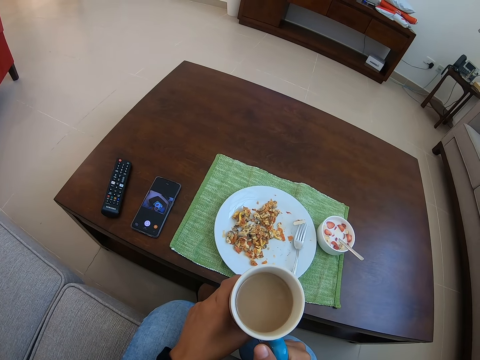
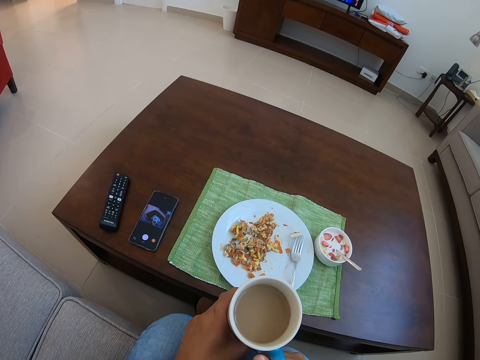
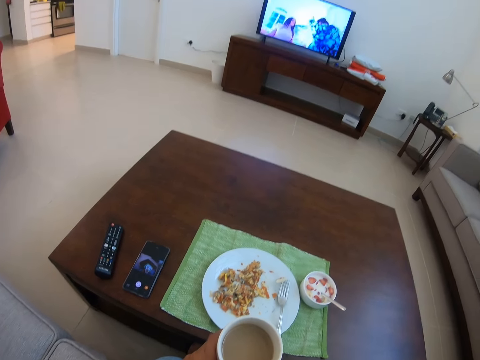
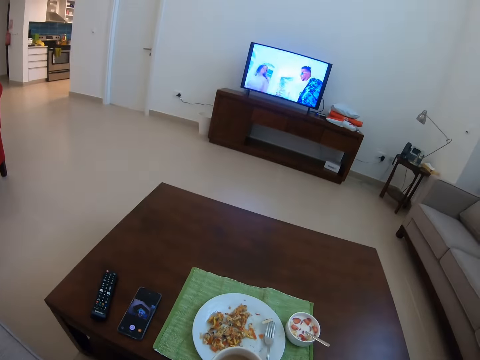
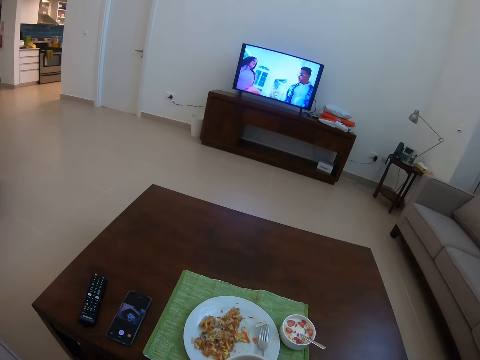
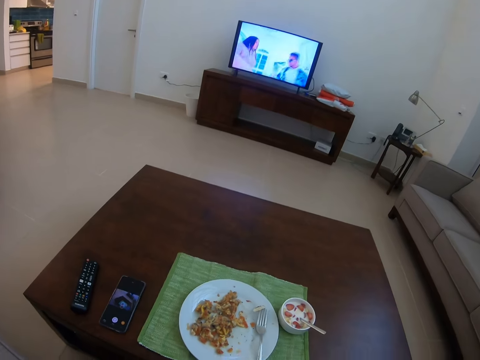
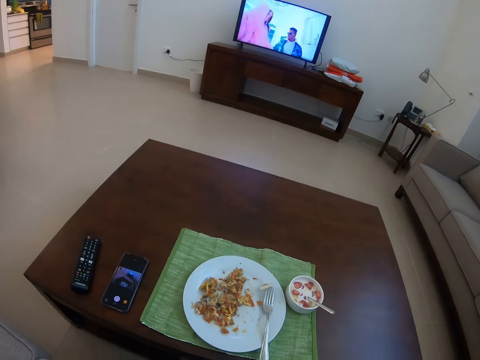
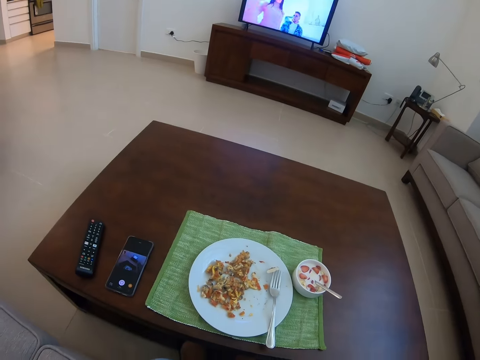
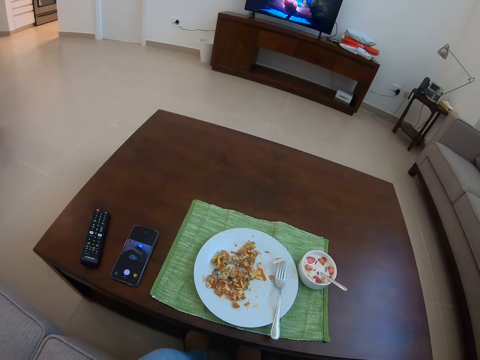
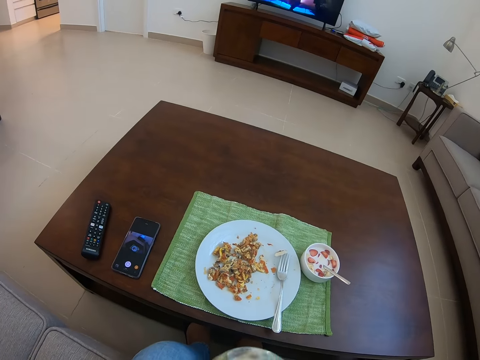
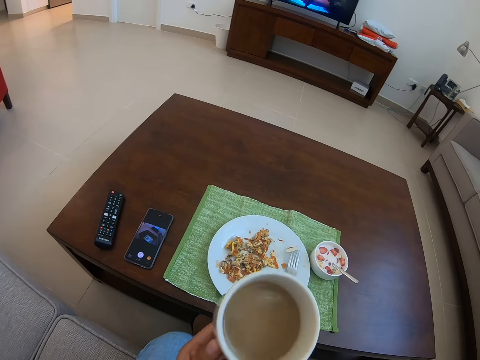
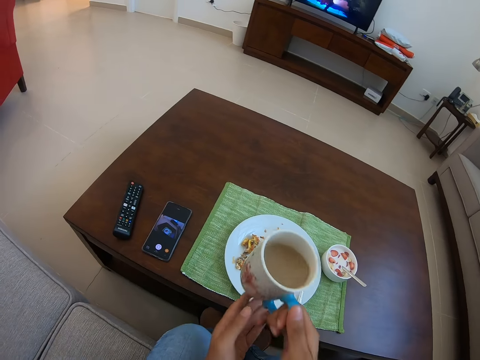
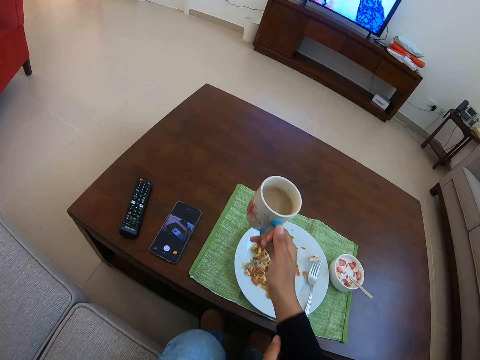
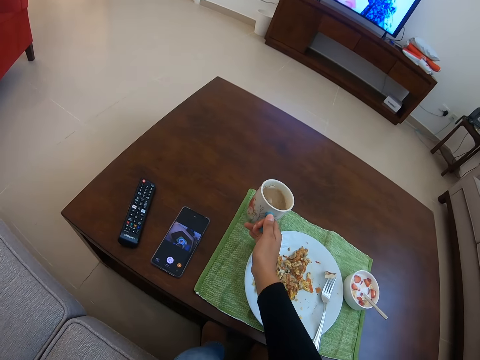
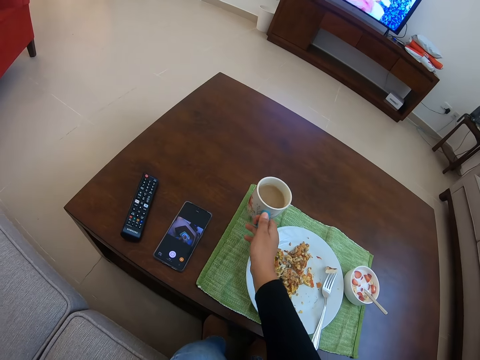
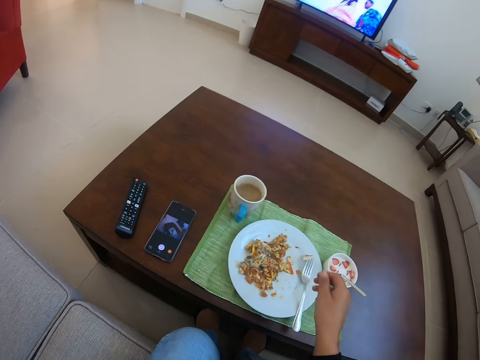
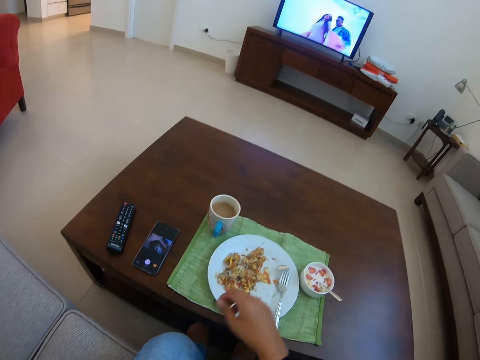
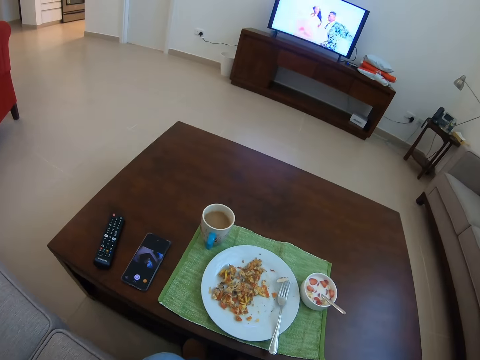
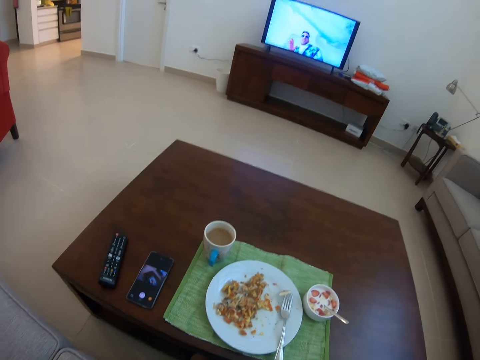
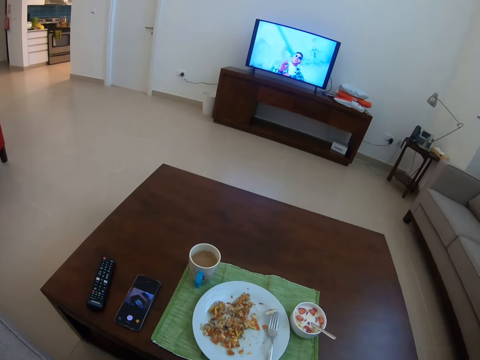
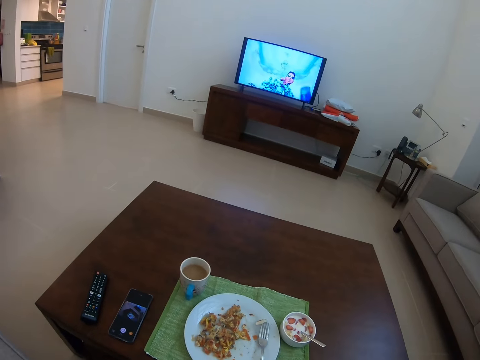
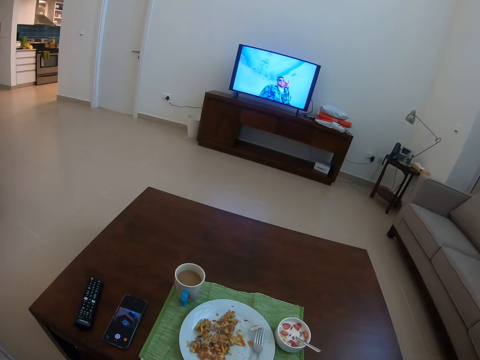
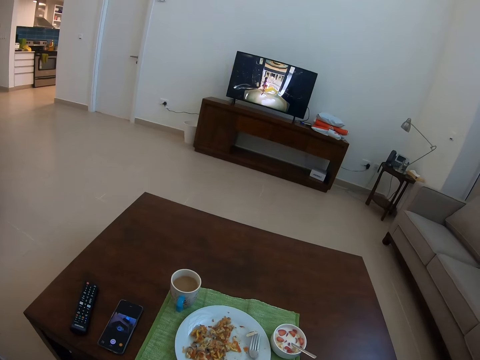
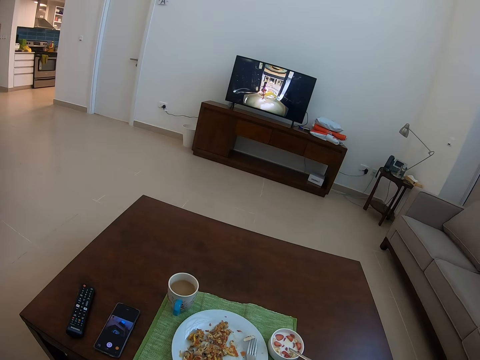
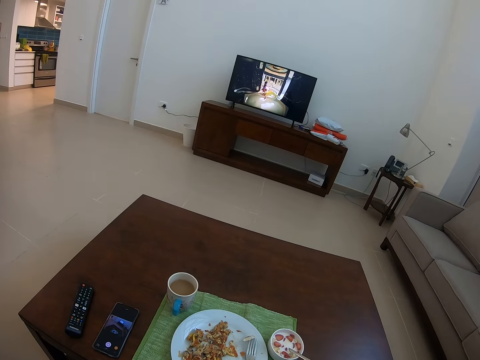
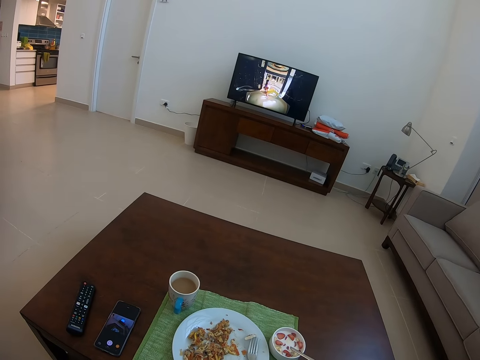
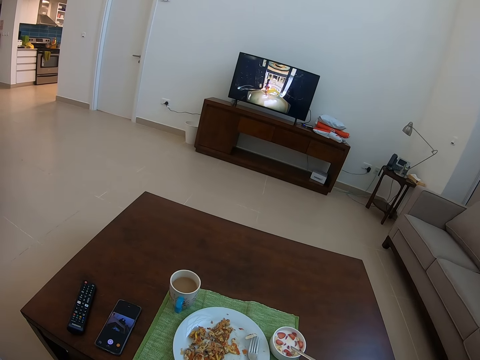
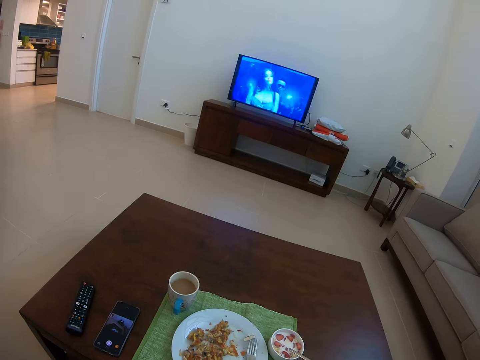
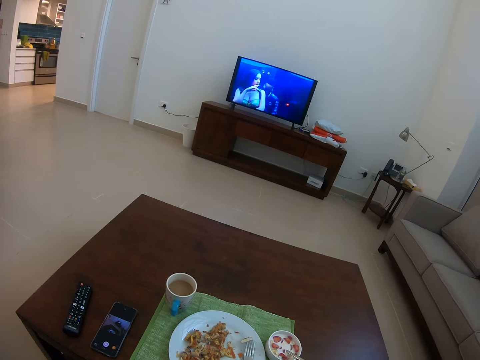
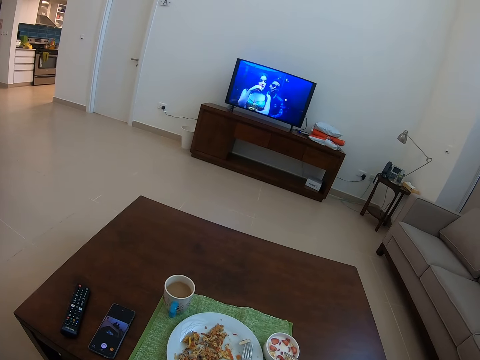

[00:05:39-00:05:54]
The camera wearer looks around. They return back the cup of coffee on the table. They watch TV. They look around.

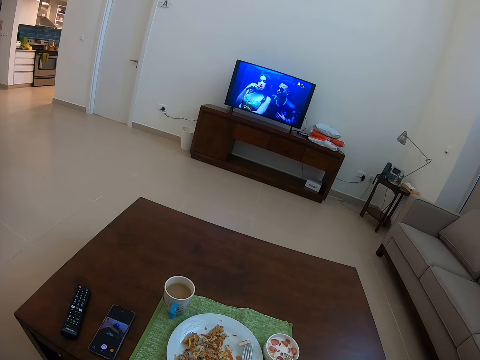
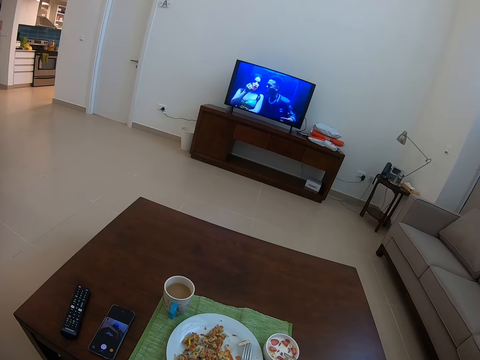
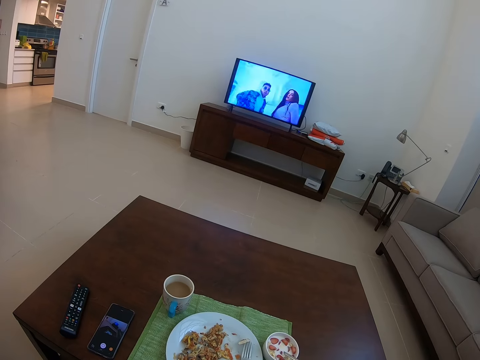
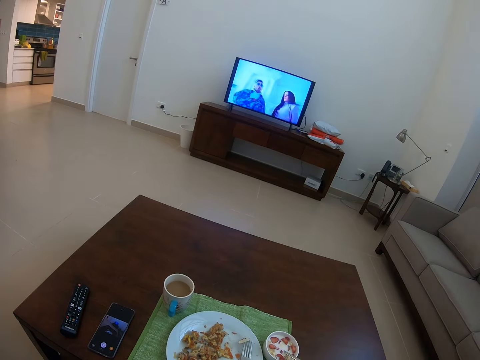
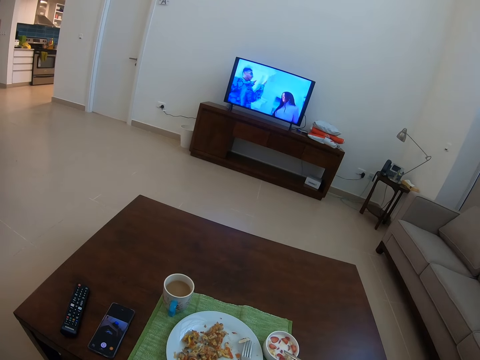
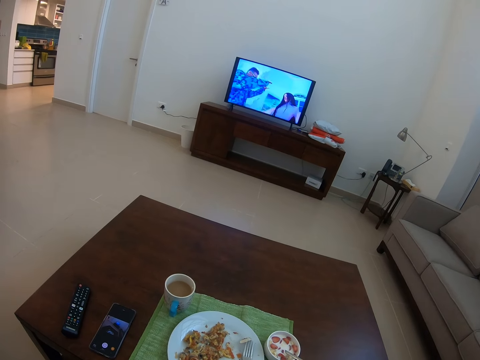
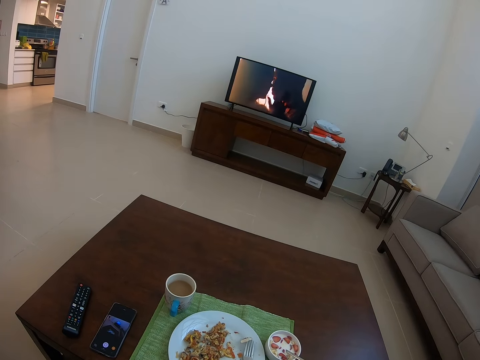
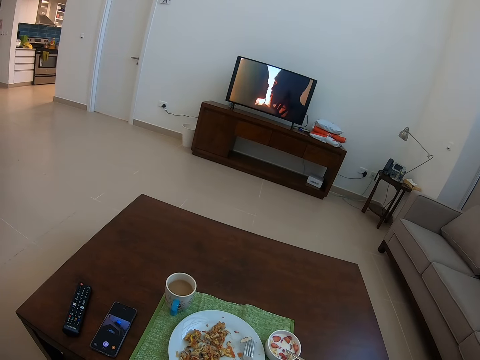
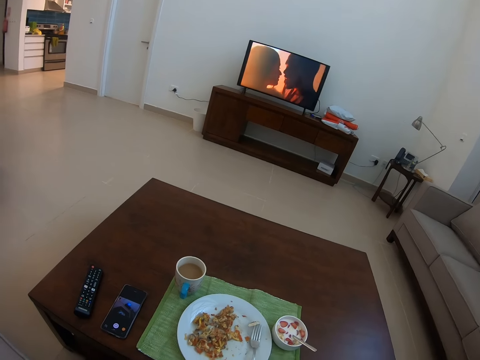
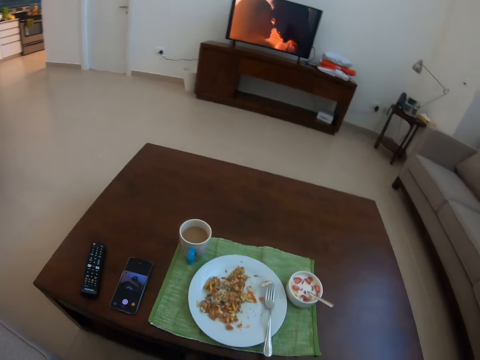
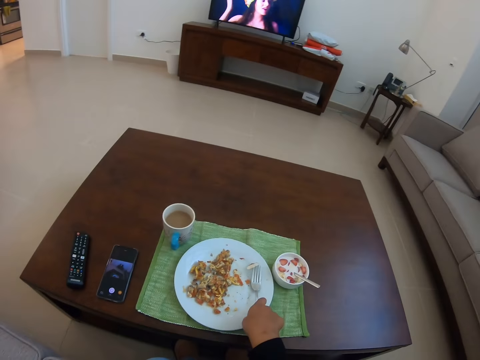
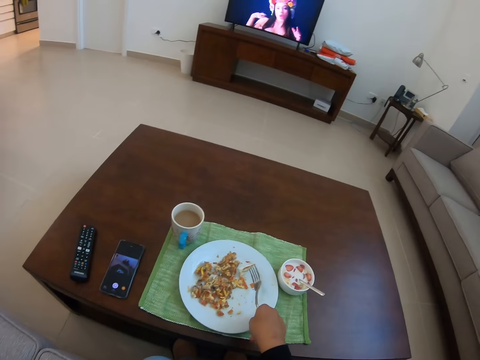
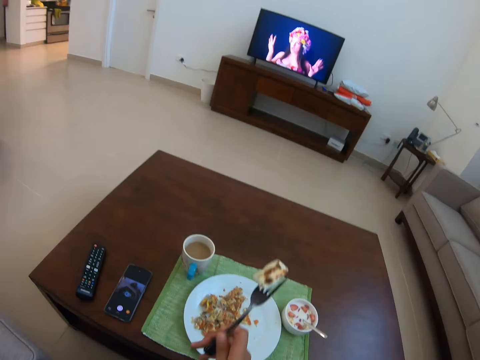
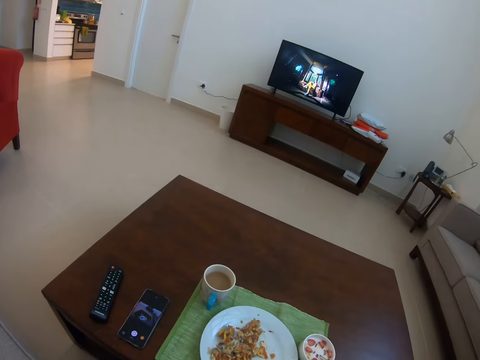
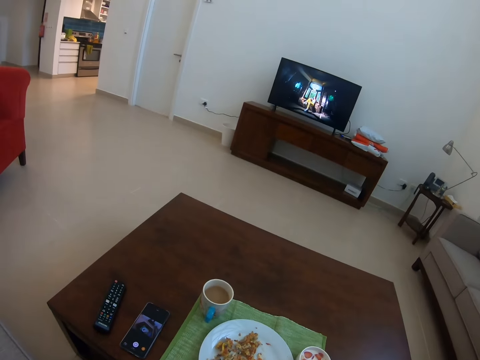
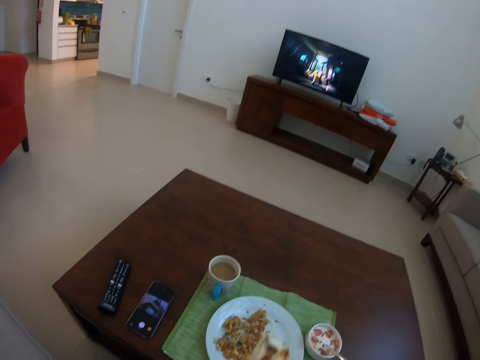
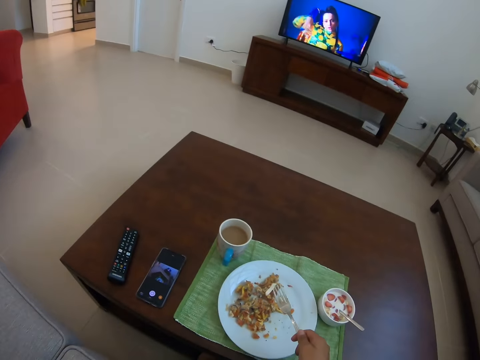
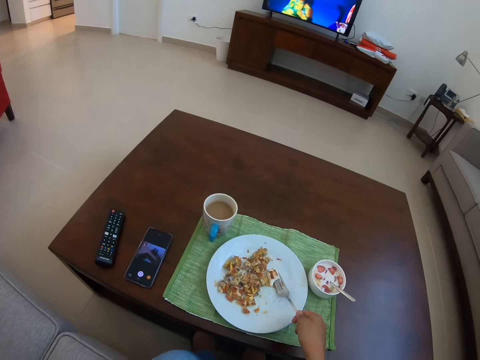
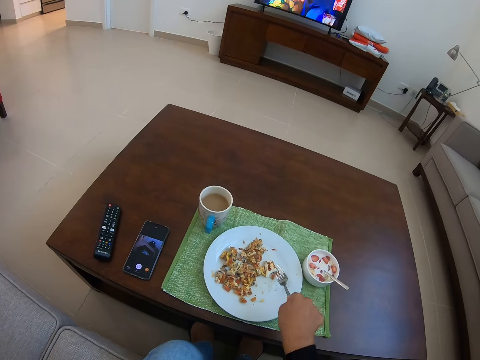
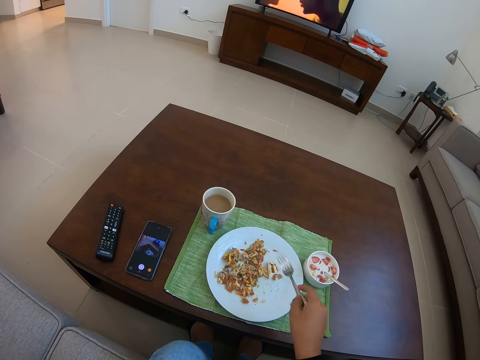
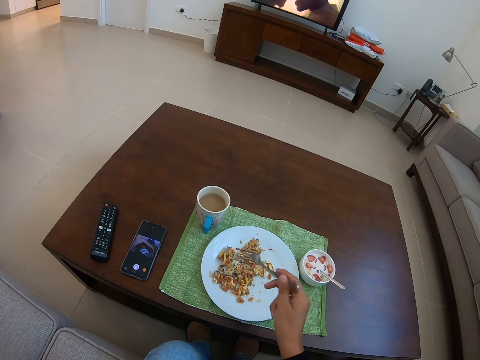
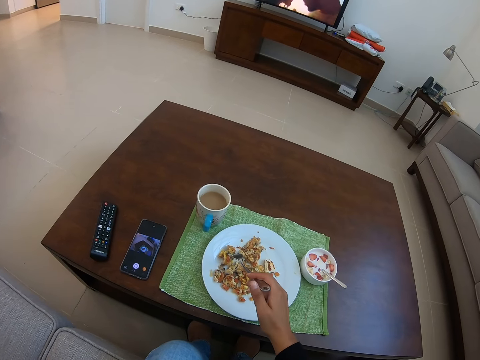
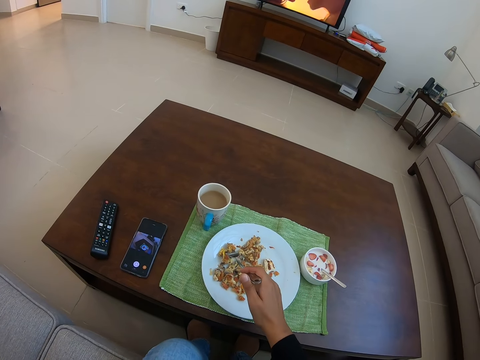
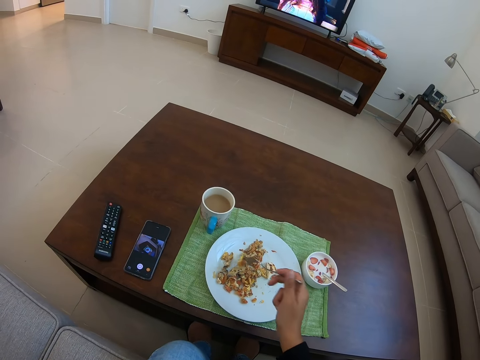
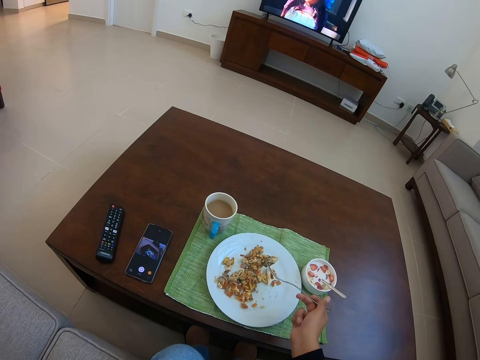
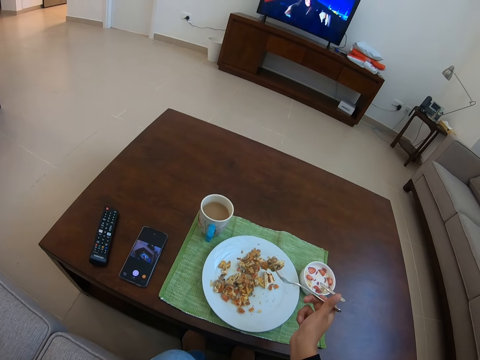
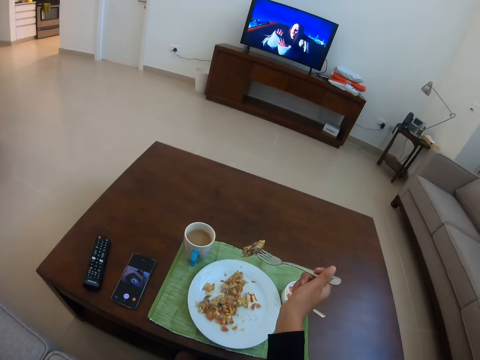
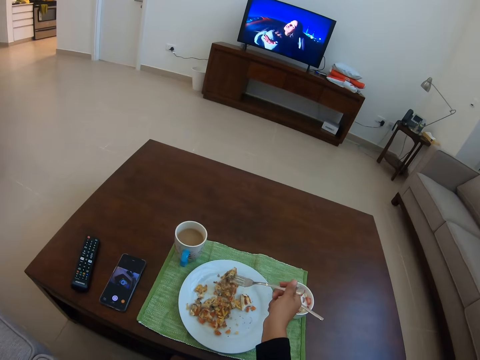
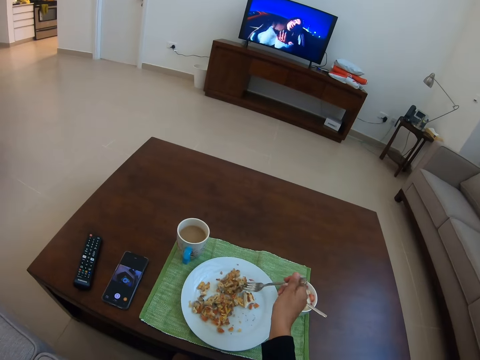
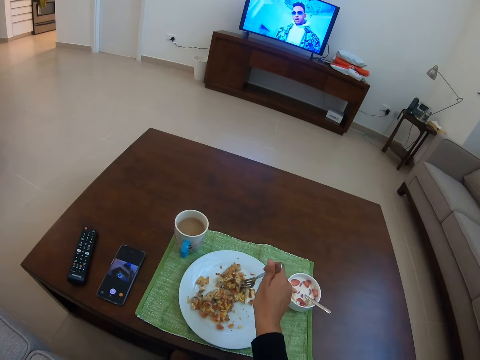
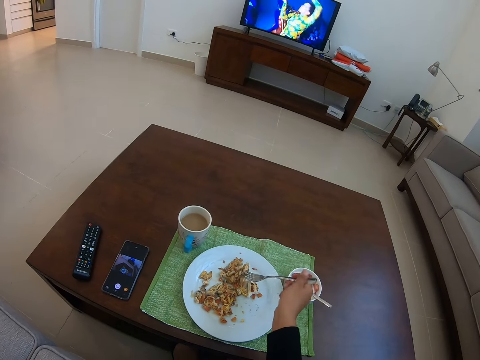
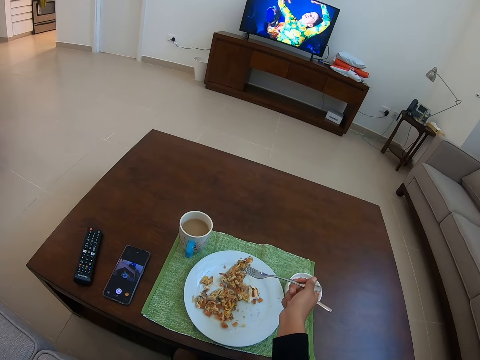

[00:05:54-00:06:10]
The camera wearer picks up a fork. They pick something with the fork. They eat food. They pick food from the plate.
